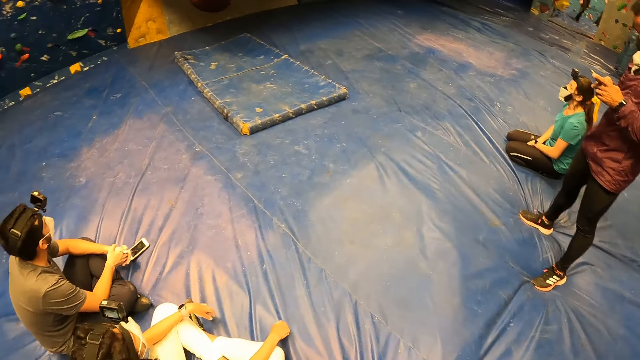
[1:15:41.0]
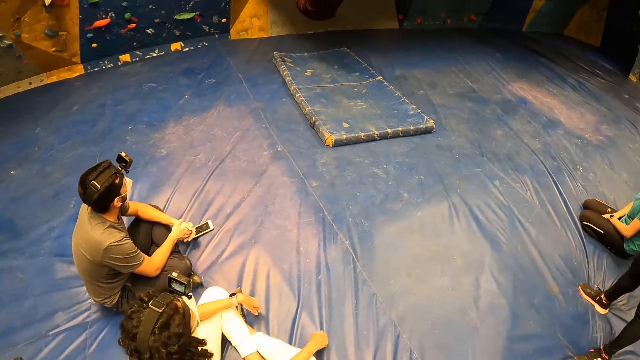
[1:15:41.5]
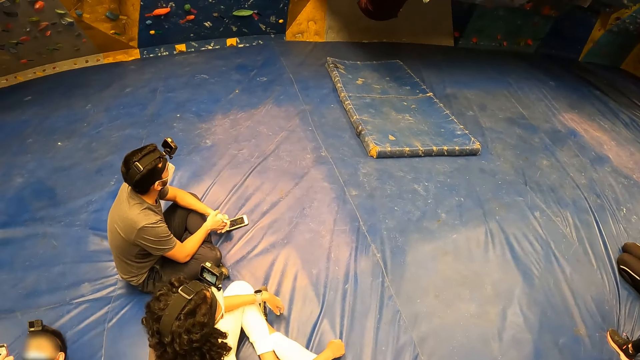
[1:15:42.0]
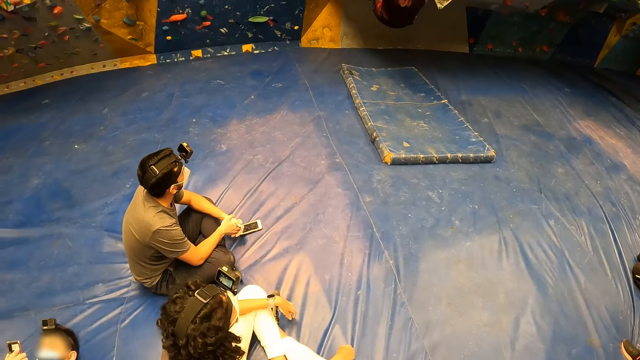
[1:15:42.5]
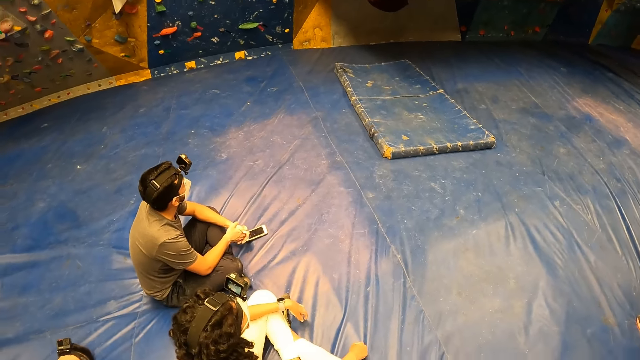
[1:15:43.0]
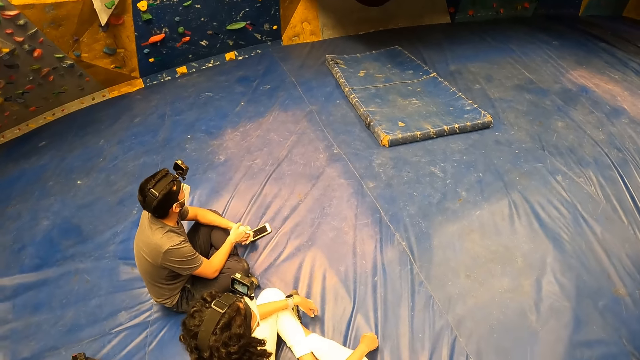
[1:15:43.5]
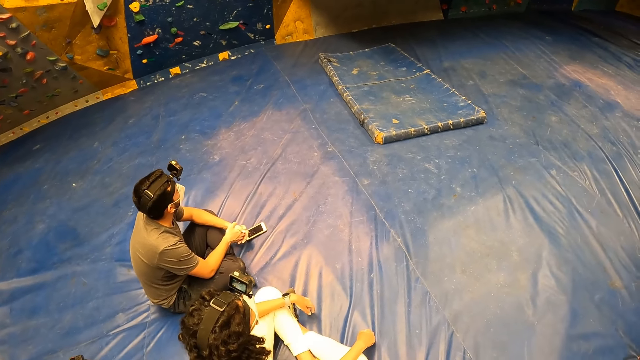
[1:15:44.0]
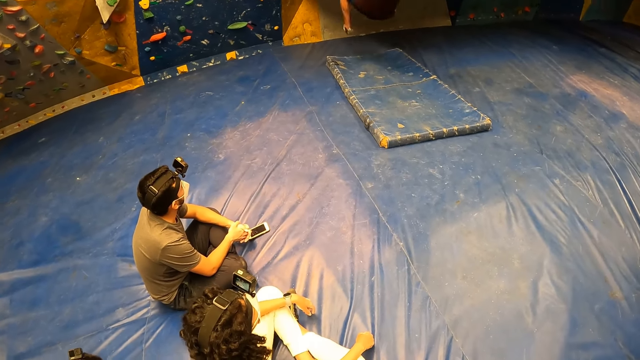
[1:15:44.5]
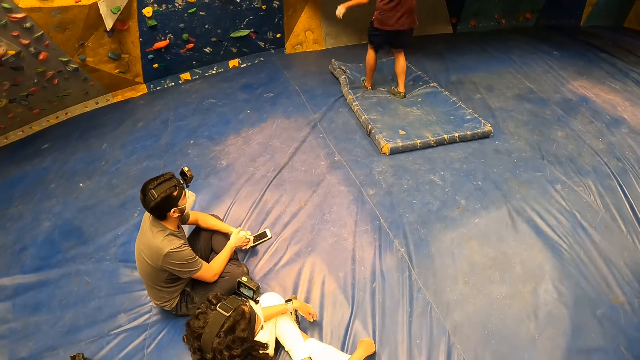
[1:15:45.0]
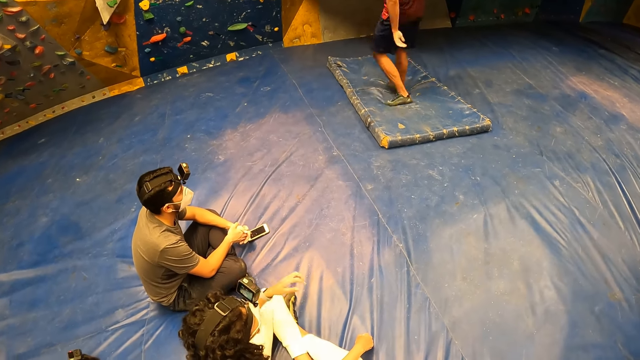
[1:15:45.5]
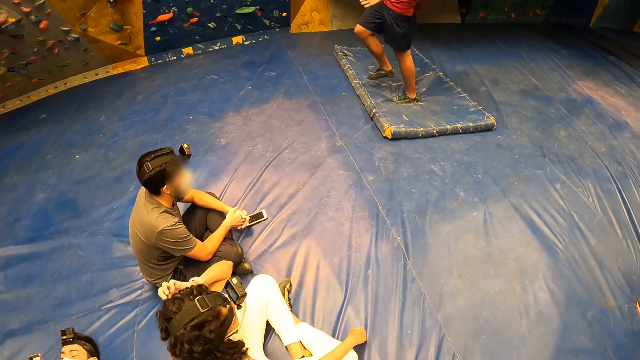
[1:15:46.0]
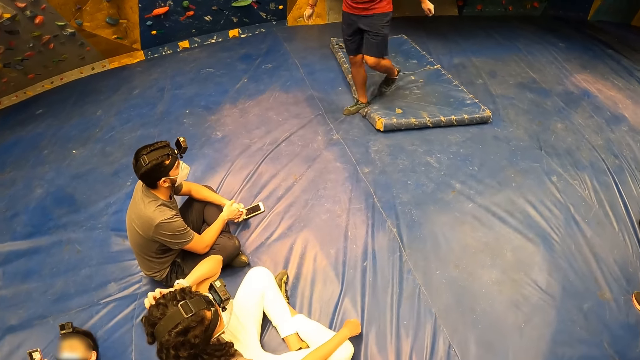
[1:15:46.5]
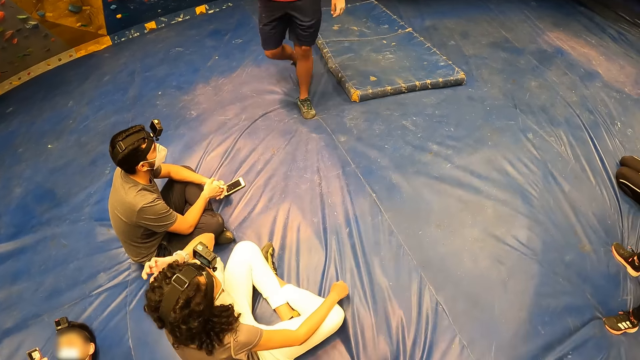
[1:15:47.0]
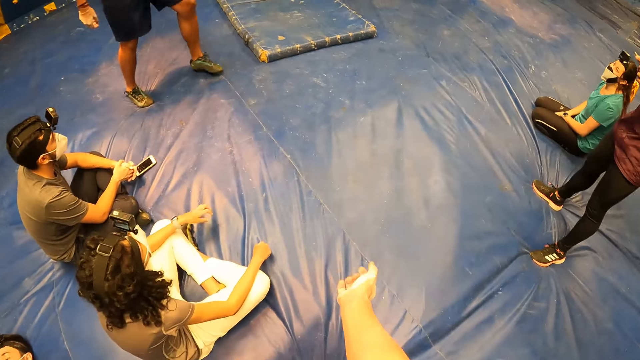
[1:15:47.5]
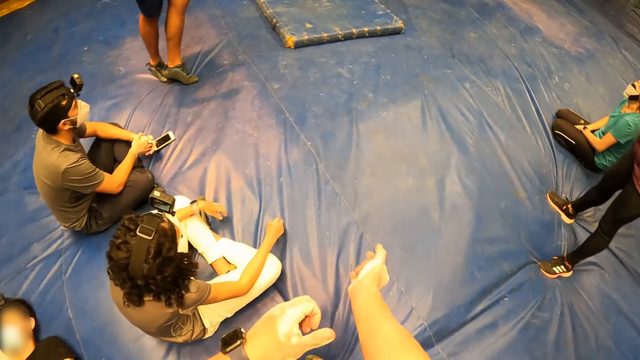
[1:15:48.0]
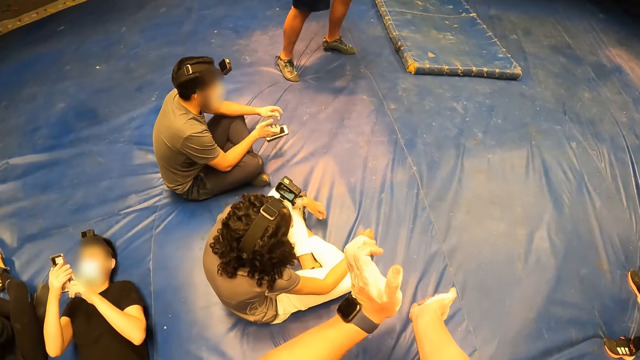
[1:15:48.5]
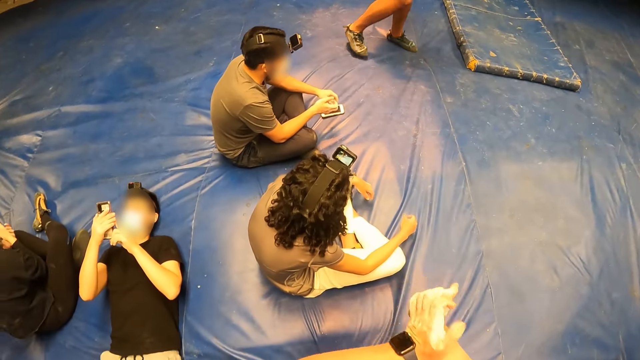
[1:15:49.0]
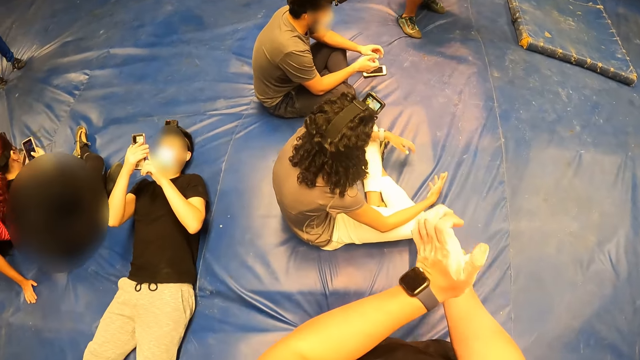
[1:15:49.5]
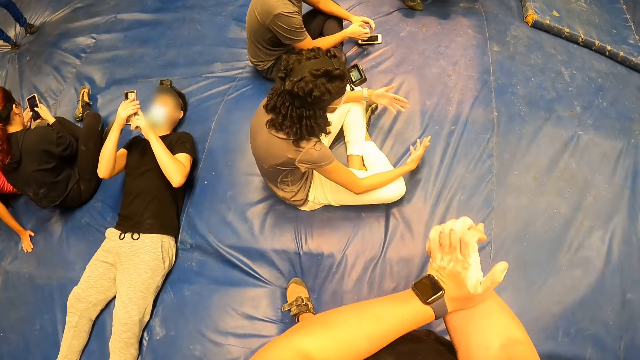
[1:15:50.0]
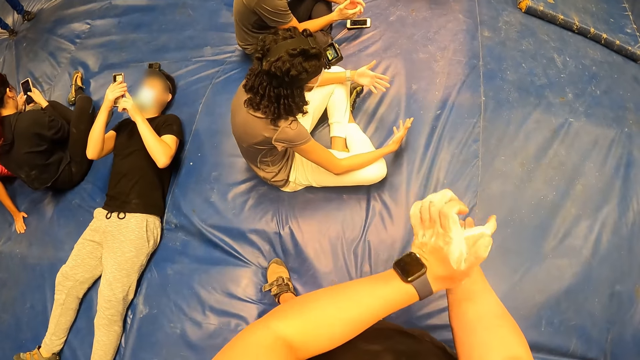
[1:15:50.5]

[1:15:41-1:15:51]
The camera wearer looks around. The man drops from the bouldering wall to the crash pad with both legs. The camera wearer moves his hand. He hits his right hand with his left hand. He pats his wrist.

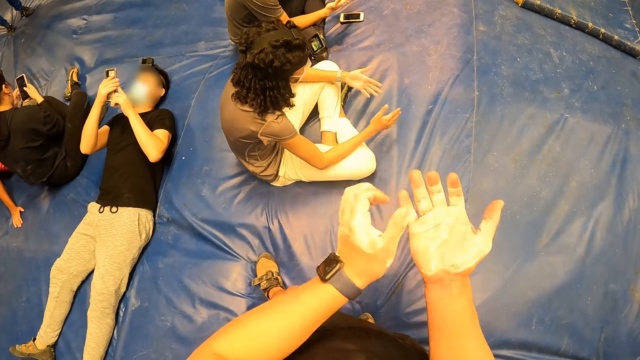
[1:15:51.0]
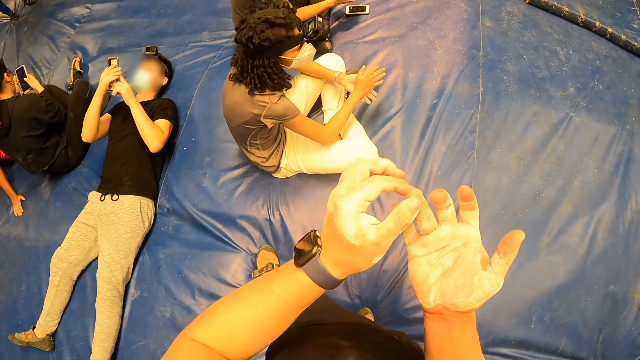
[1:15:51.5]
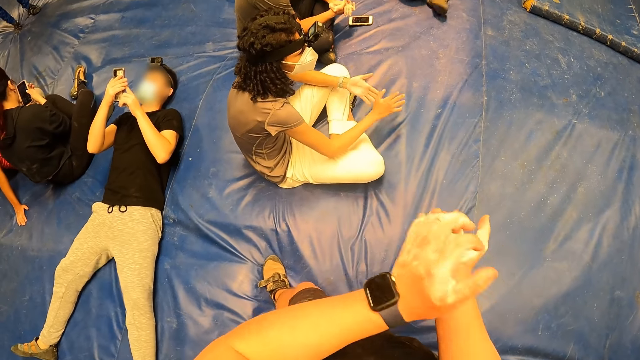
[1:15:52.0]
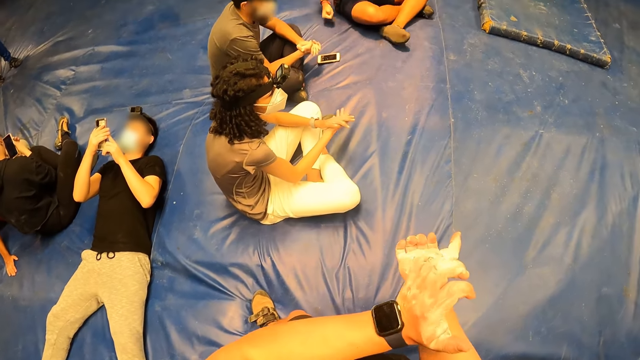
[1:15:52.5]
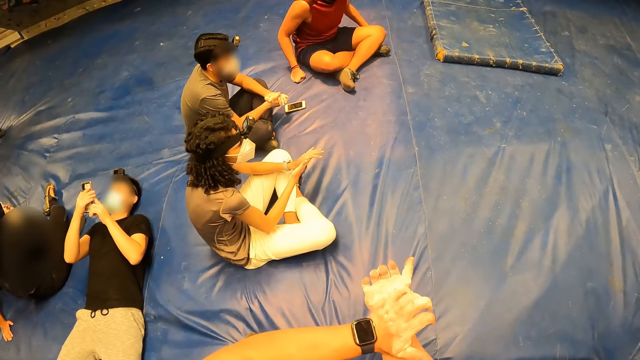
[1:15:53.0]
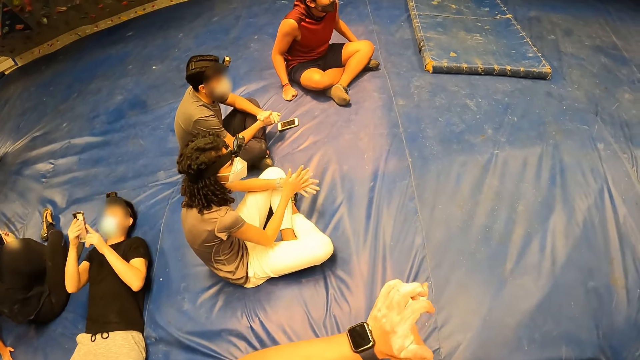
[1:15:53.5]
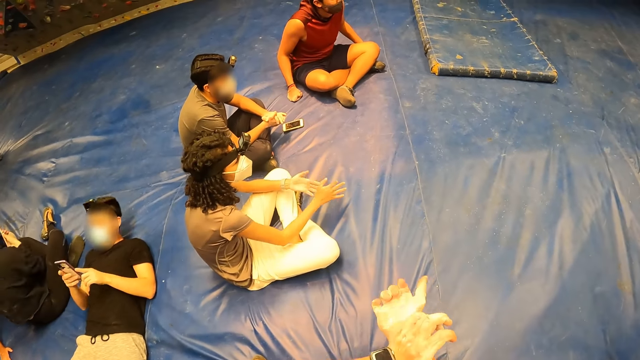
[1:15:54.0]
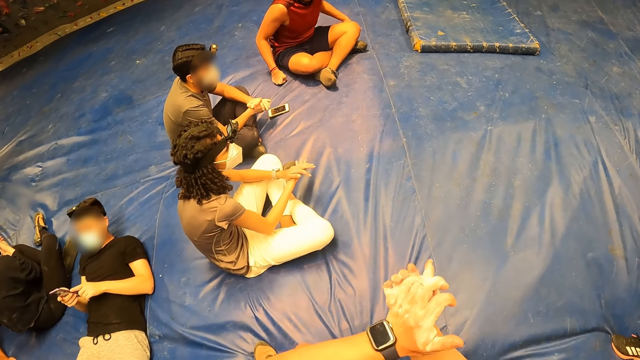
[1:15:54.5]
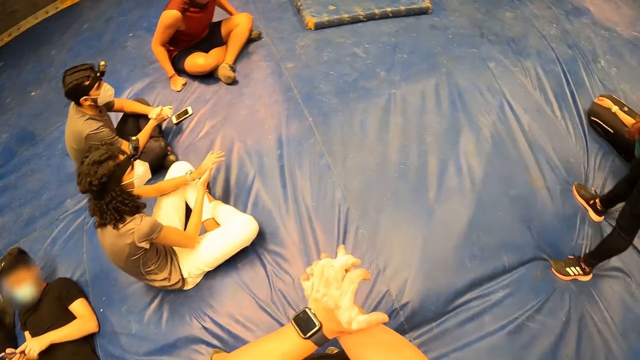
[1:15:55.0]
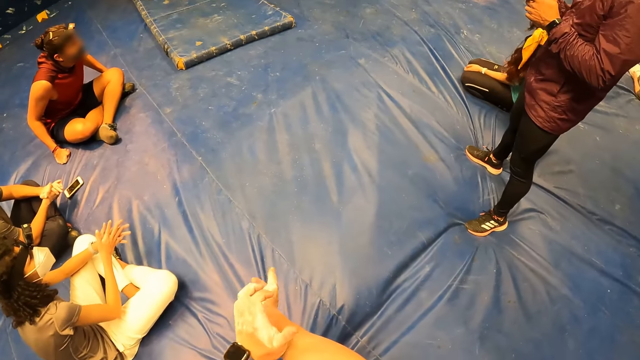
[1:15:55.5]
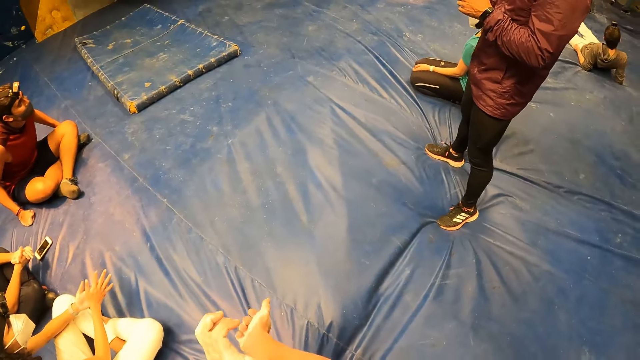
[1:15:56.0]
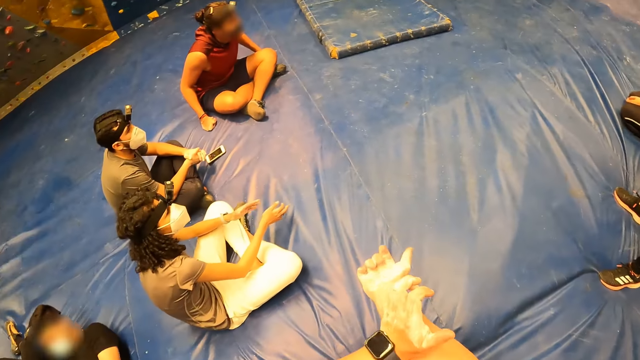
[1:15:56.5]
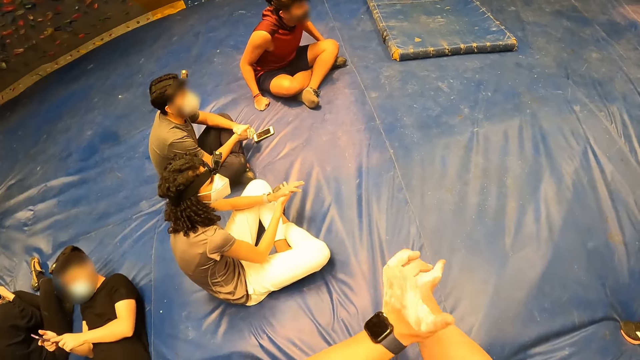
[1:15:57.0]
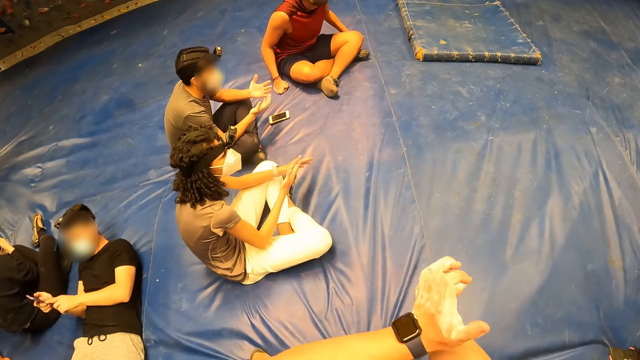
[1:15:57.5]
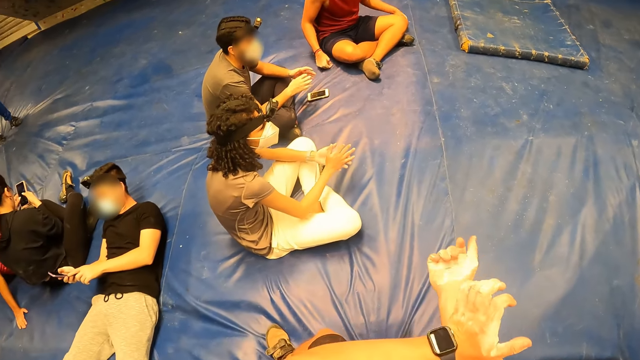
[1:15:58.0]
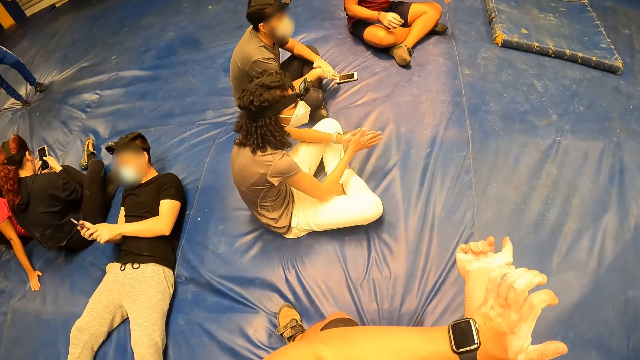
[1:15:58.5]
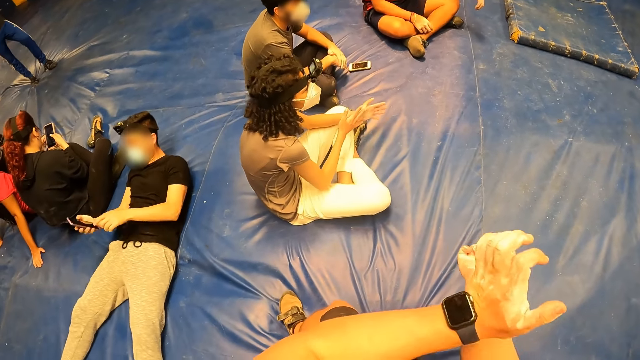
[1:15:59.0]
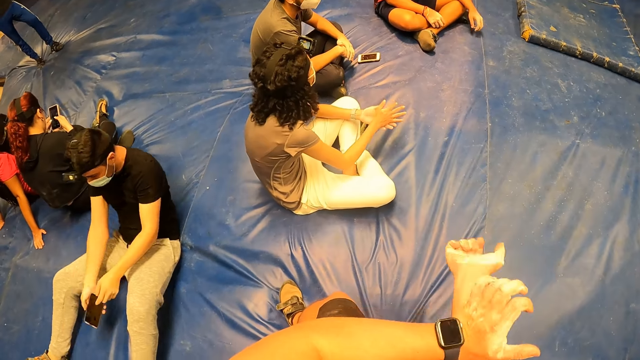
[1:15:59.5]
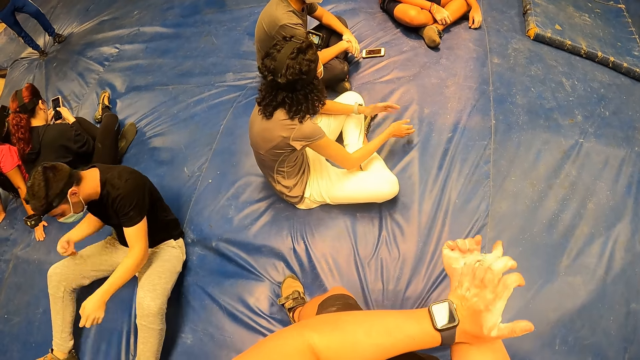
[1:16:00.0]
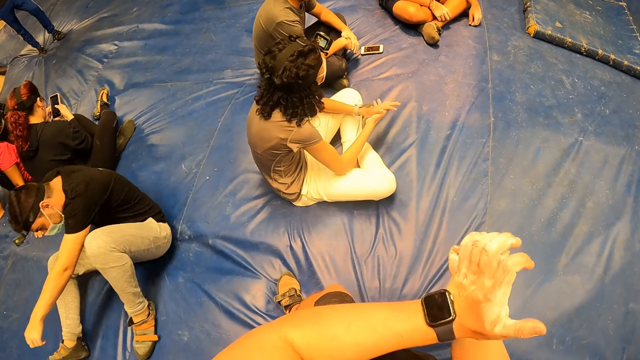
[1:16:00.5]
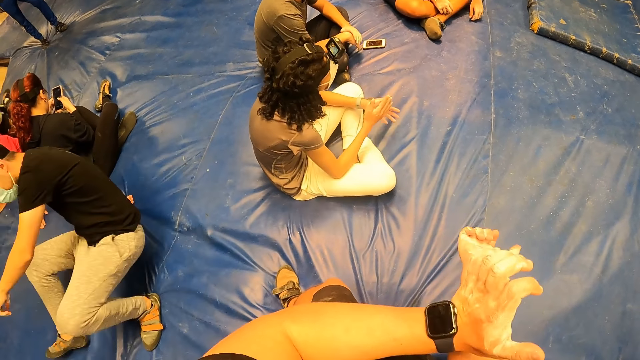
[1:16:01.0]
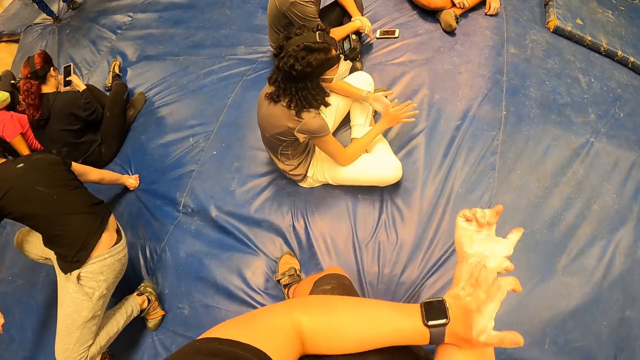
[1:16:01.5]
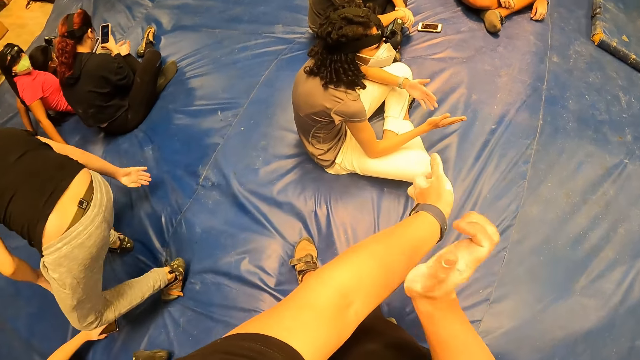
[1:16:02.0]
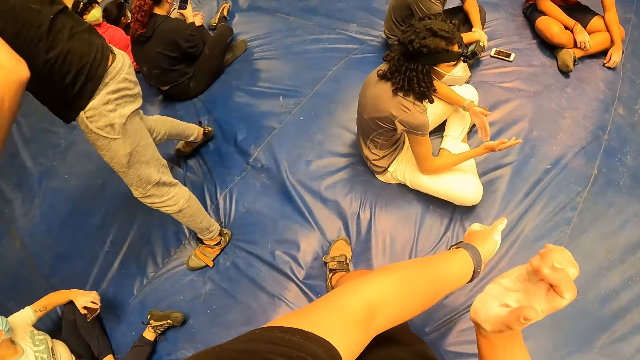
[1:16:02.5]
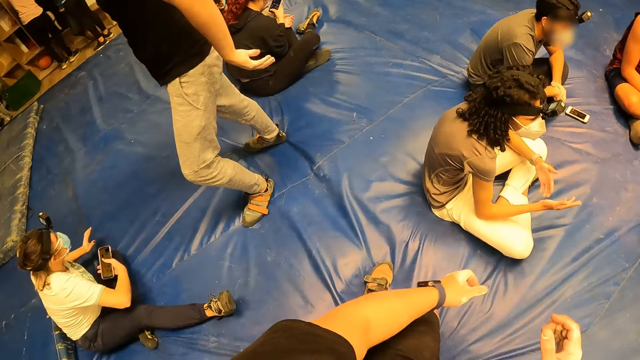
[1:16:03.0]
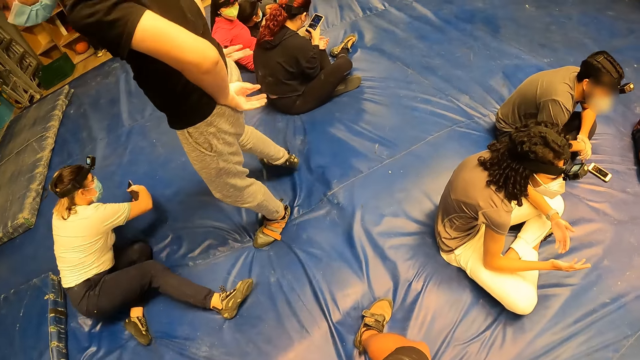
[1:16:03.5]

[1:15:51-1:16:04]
The camera wearer touches a finger. They pat their wrist. They look around. They pat their wrist. Another man stands from the ground in the gym. The camera wearer pats their hand.
